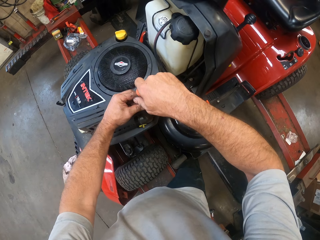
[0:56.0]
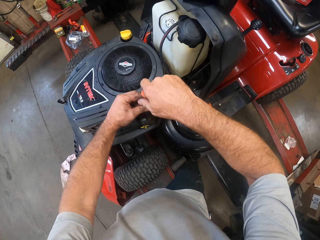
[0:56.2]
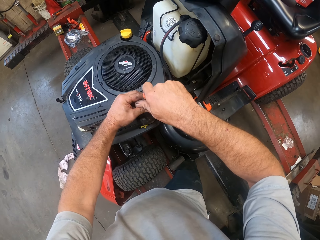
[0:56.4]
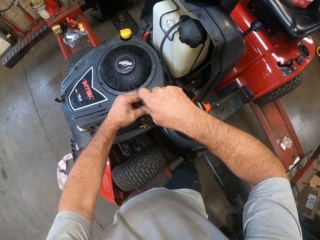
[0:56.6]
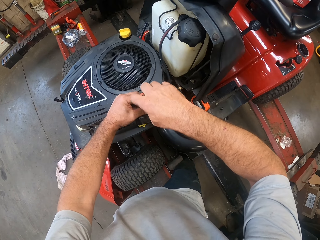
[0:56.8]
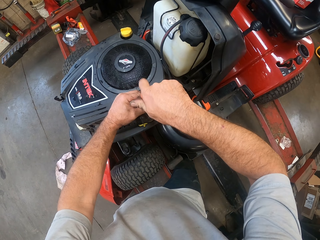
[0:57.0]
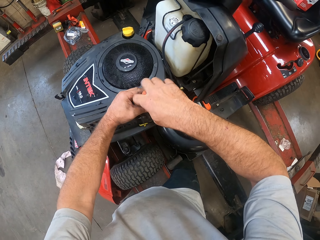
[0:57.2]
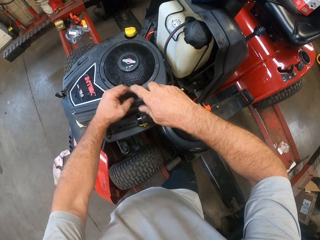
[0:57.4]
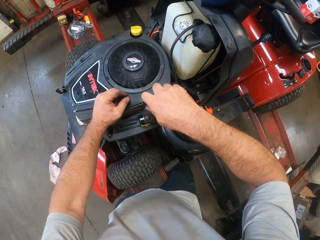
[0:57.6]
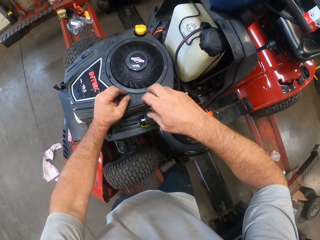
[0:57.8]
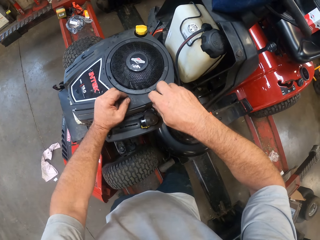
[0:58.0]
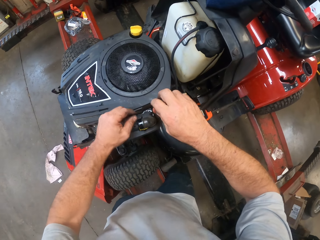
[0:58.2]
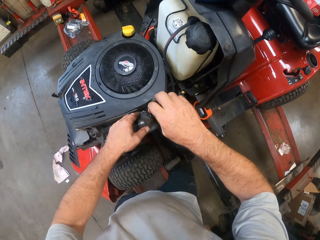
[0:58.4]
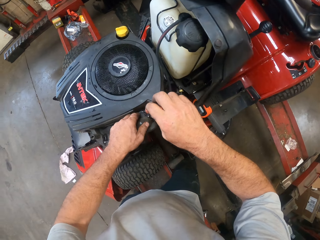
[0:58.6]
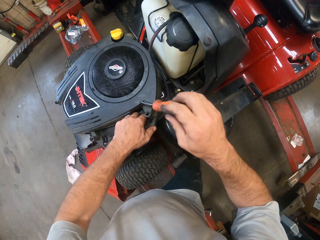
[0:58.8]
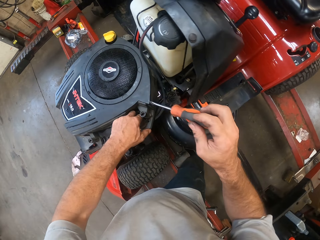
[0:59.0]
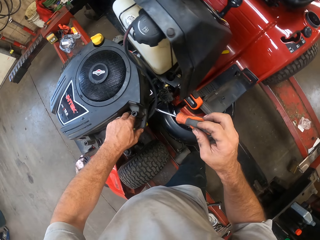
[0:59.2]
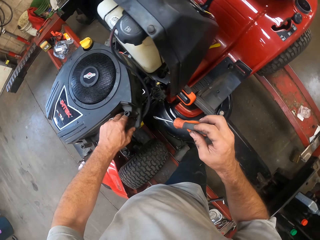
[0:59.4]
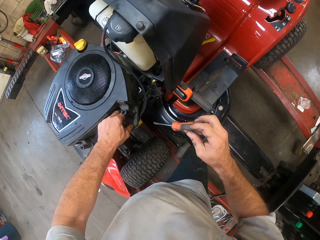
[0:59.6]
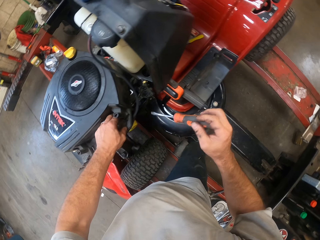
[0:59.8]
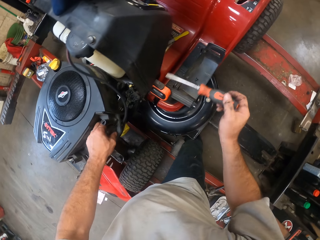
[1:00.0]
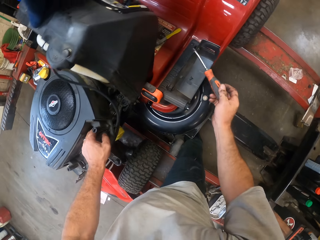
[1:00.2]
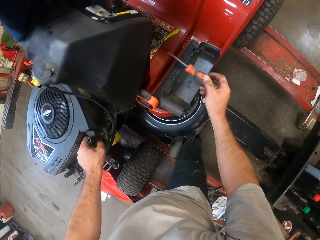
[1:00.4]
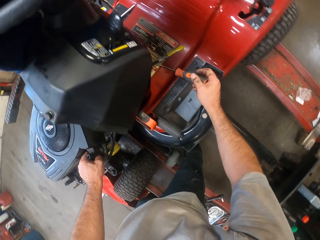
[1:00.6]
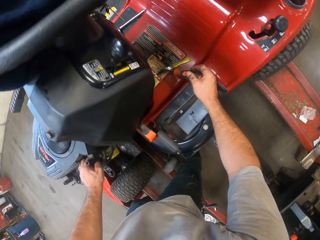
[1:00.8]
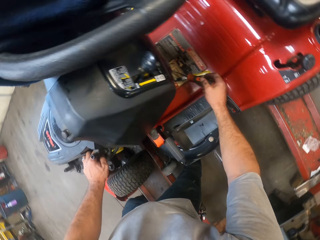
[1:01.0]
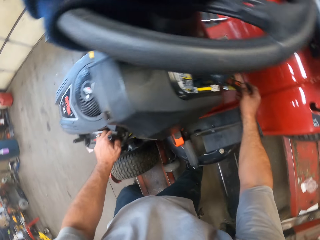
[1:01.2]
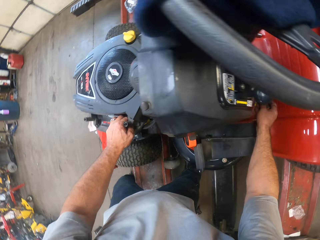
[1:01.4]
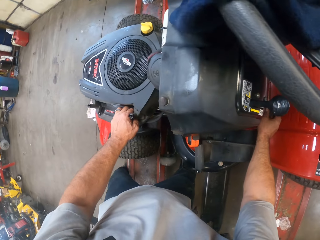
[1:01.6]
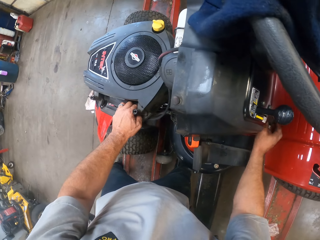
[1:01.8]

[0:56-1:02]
The camera wearer removes his left hand from the screwdriver. He places his left hand on the front deck cover. He touches the engine. He searches for the bolt with his left hand. He drops the screwdriver into the lawnmower.

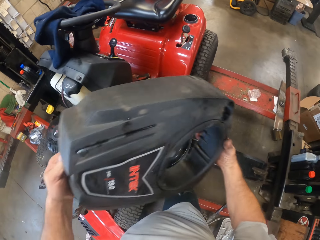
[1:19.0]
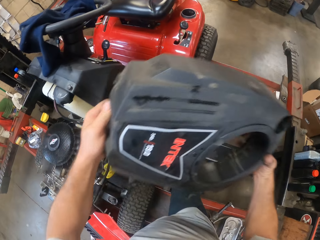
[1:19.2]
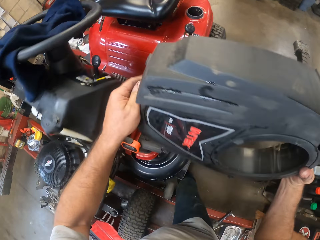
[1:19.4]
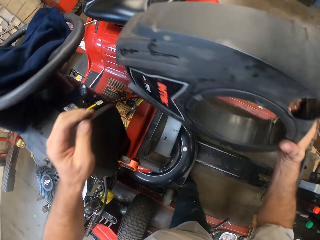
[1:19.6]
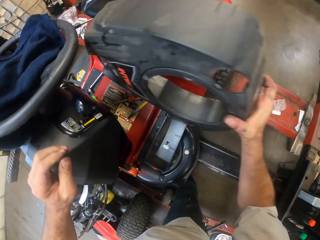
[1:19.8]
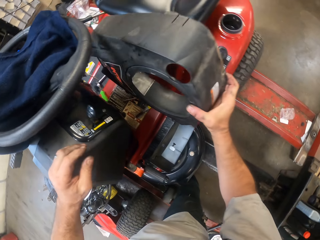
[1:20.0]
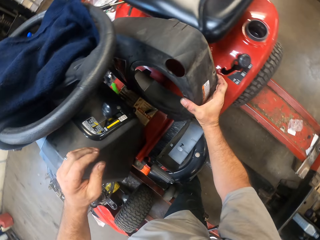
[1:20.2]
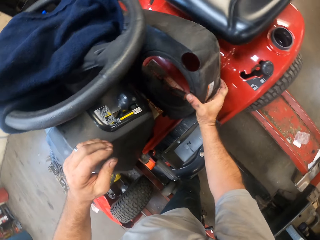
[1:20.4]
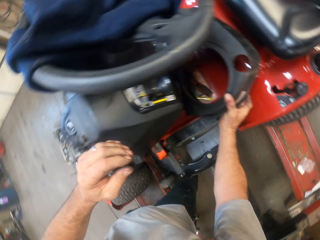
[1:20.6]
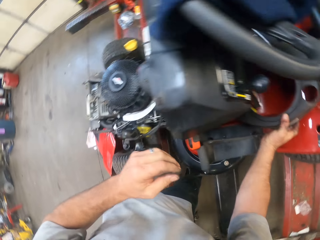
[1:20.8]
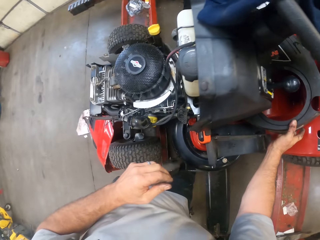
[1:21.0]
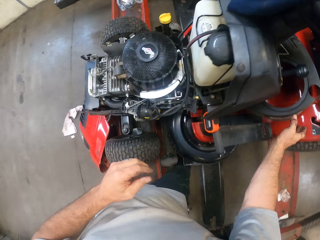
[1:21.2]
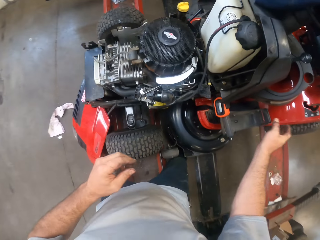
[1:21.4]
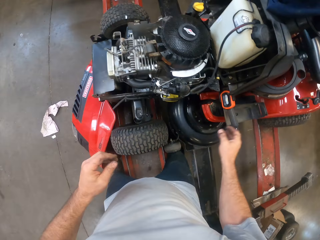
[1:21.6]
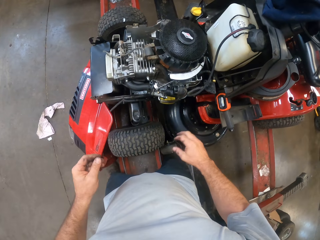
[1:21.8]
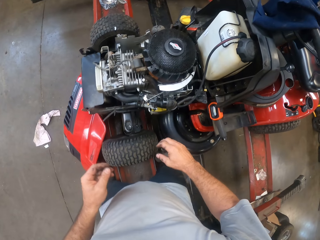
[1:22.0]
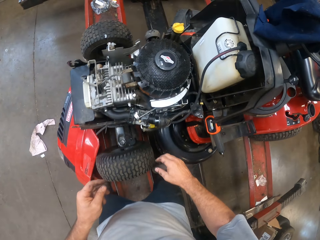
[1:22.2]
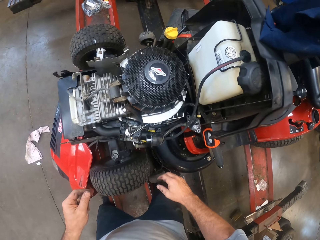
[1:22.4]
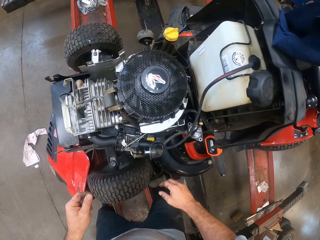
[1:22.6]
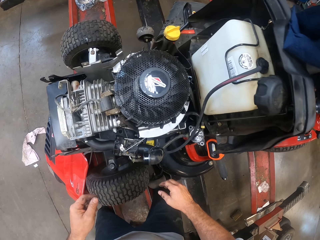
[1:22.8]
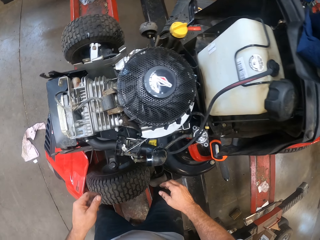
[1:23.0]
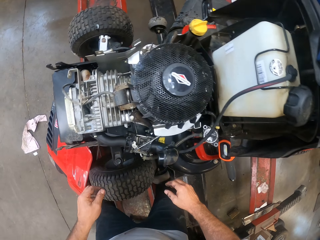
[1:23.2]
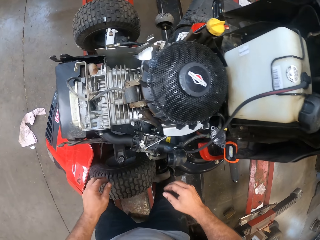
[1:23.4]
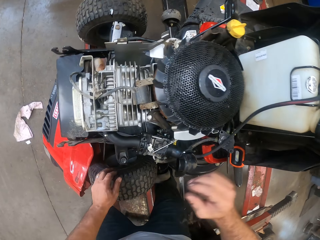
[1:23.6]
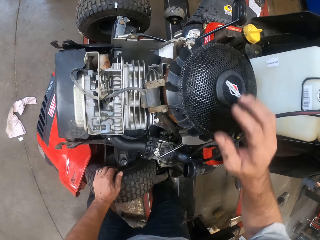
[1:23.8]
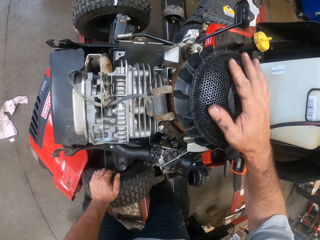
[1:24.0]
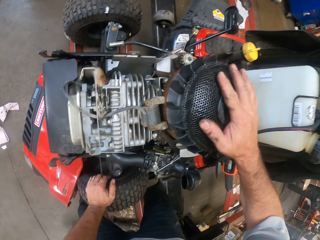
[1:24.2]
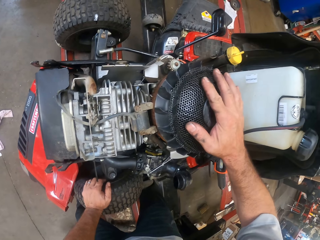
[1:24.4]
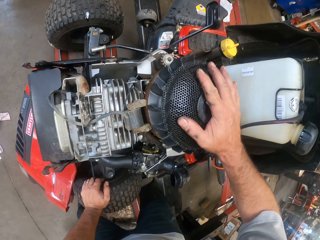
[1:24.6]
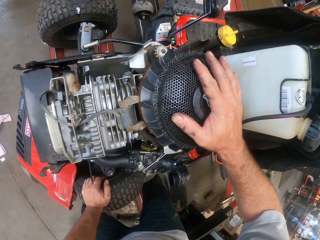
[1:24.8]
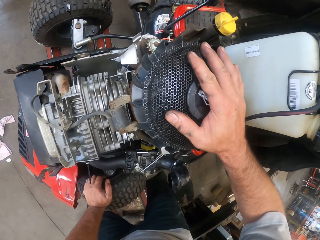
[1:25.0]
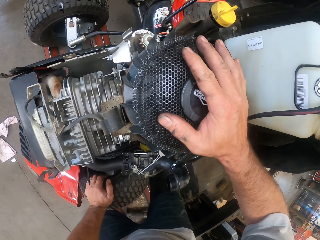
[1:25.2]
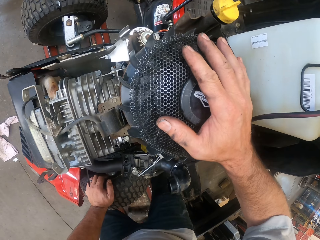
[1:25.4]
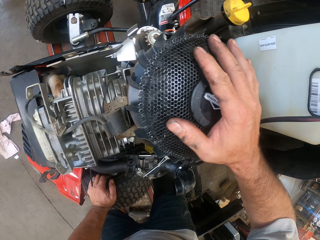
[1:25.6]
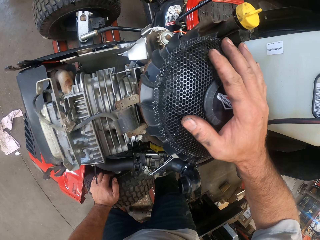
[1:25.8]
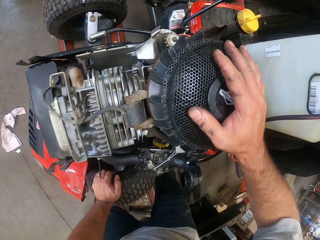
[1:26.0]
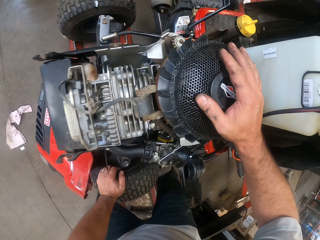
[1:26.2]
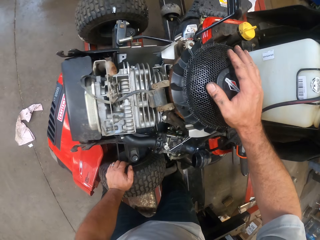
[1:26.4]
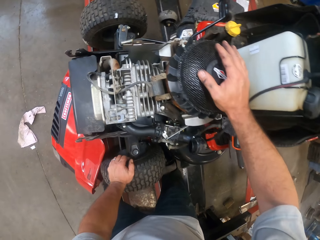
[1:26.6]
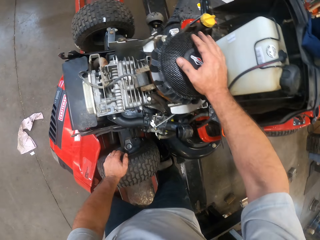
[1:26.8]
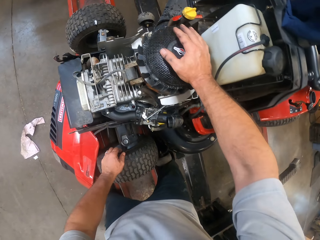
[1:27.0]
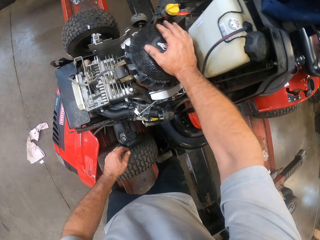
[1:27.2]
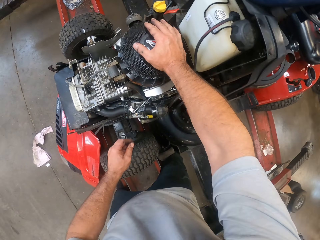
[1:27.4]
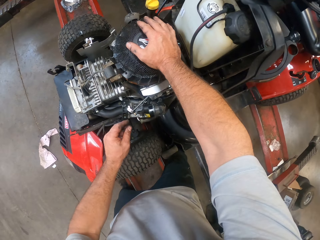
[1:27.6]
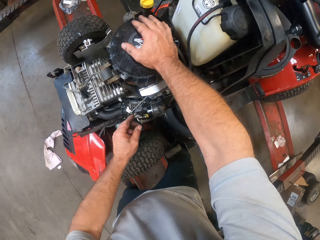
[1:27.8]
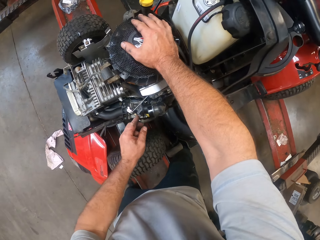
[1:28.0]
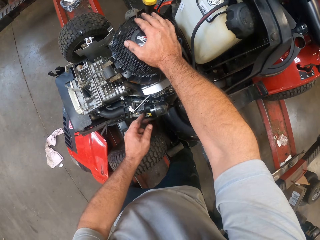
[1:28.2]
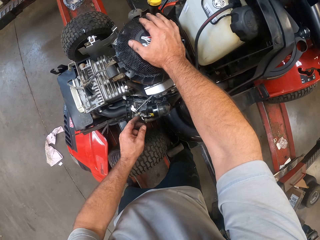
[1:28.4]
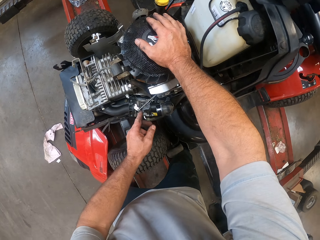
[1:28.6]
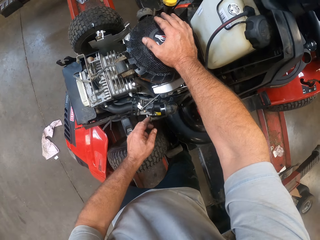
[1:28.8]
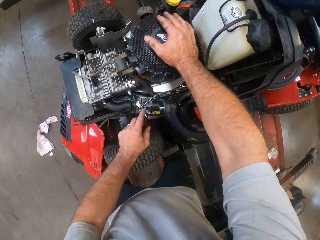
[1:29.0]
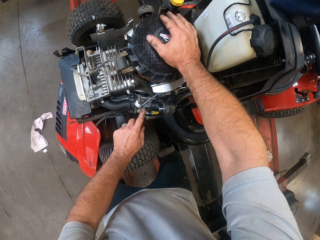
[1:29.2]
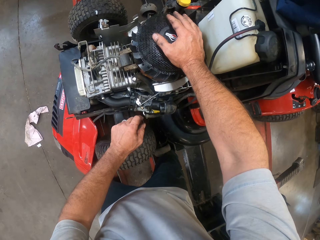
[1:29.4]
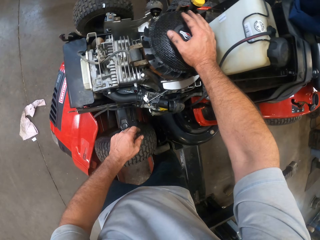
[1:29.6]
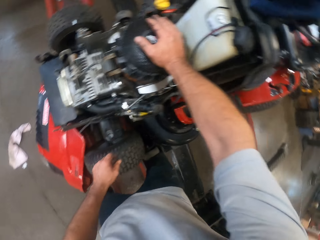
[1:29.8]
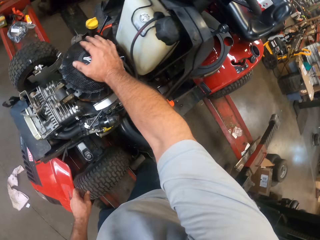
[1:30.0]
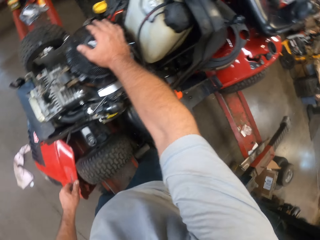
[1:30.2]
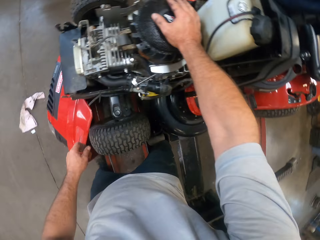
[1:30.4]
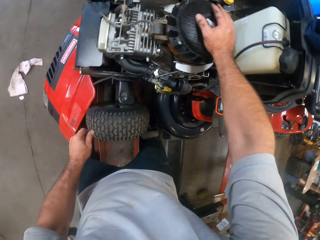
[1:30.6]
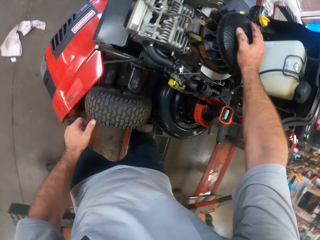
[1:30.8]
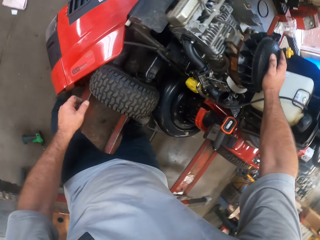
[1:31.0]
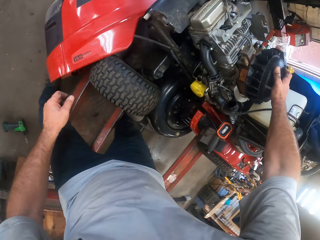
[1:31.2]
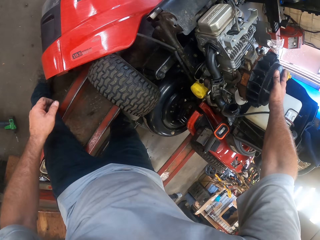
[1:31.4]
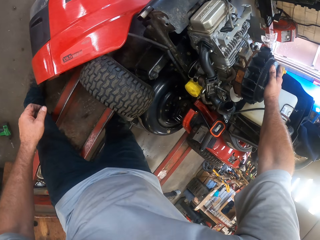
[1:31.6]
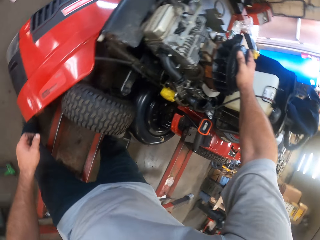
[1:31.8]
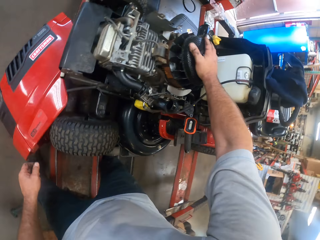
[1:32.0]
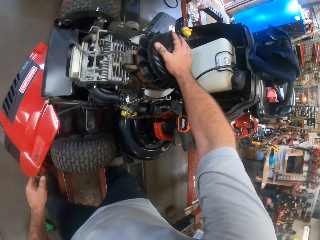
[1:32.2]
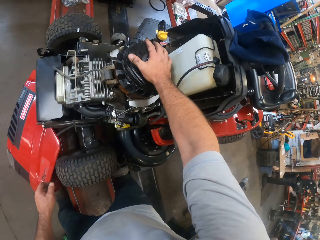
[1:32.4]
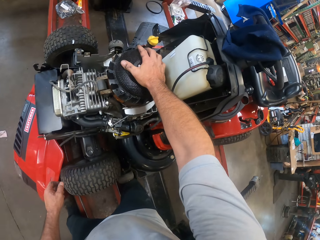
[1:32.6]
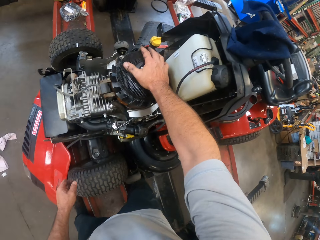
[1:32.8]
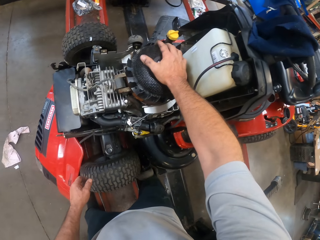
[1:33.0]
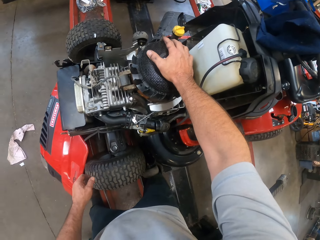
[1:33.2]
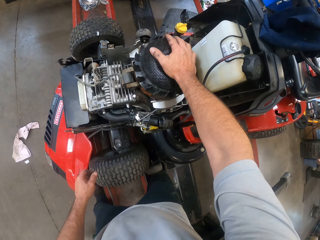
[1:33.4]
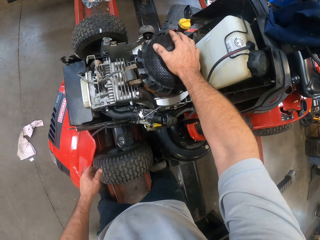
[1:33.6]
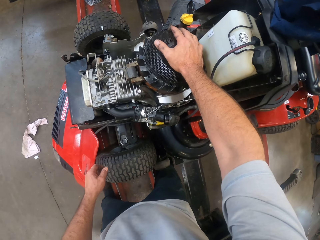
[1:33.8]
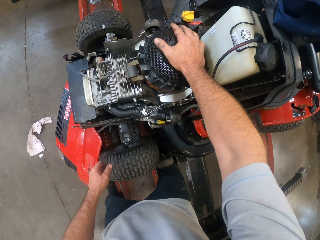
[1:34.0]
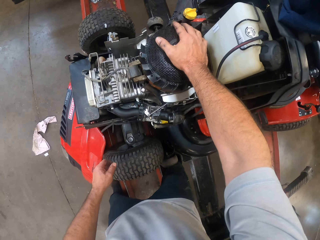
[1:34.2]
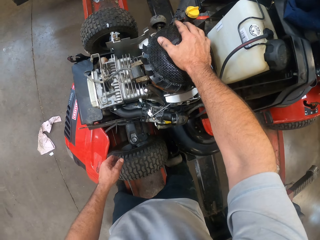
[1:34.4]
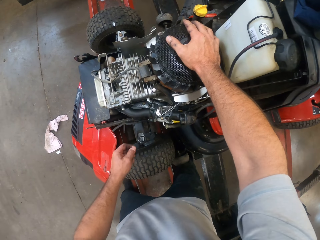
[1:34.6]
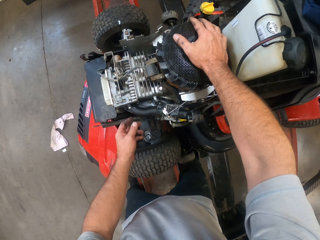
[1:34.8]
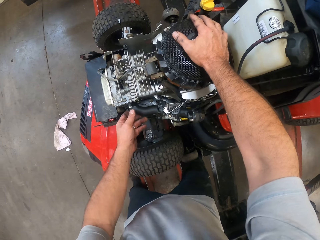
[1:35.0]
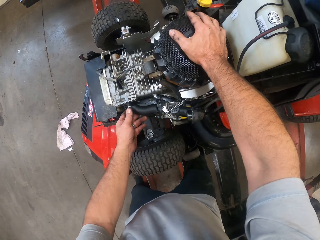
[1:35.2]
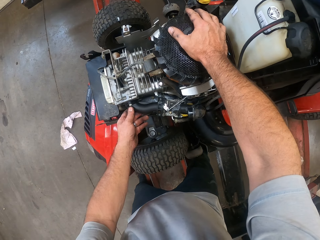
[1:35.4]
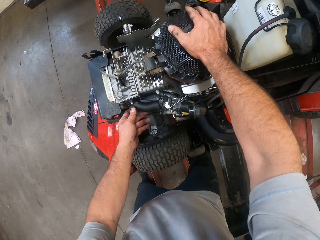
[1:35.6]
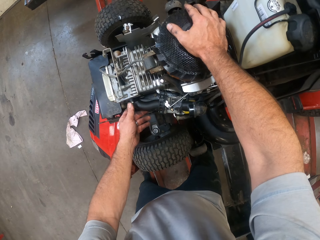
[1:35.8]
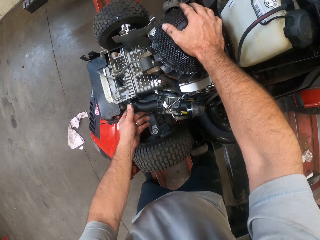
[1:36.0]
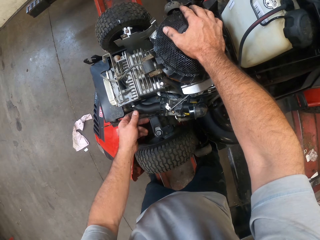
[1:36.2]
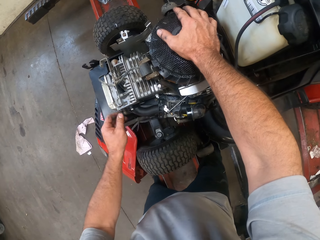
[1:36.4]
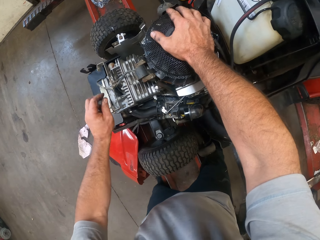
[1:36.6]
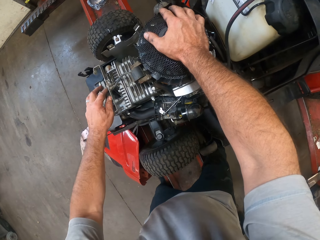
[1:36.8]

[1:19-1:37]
The camera wearer drops the front deck cover into the lawnmower. He places his left hand on the Massey Ferguson tire of the lawnmower. He places his right hand on the small engine. He removes his left hand from the tire of the lawnmower. He touches the engine. He adjusts the choker of the lawnmower with his left hand. He adjusts parts of the mower deck in the lawnmower with his left hand.
